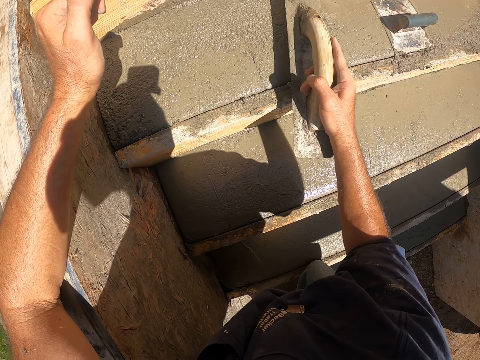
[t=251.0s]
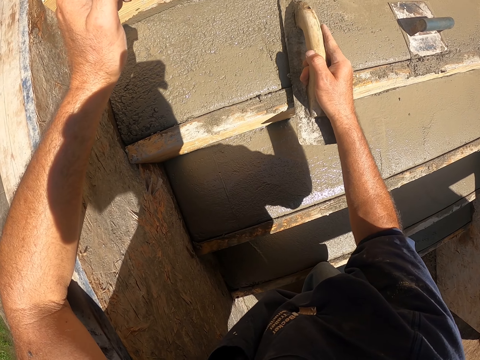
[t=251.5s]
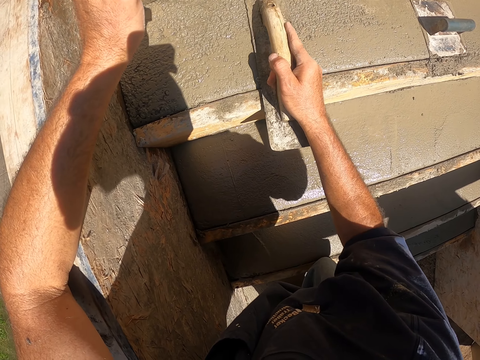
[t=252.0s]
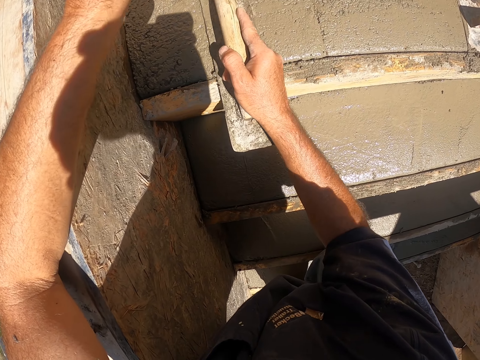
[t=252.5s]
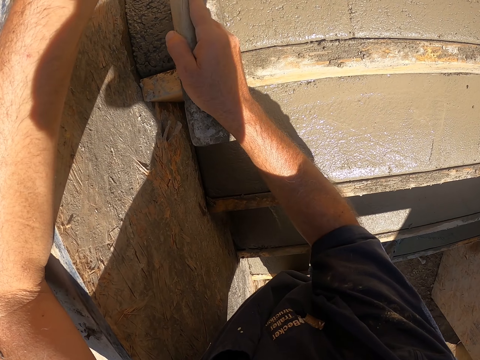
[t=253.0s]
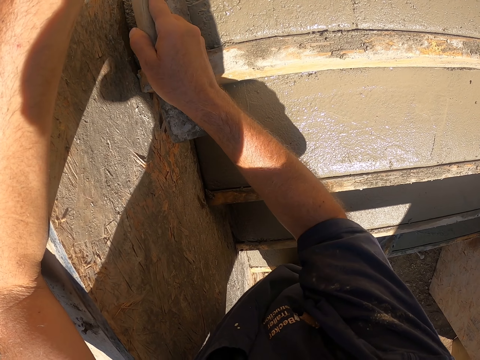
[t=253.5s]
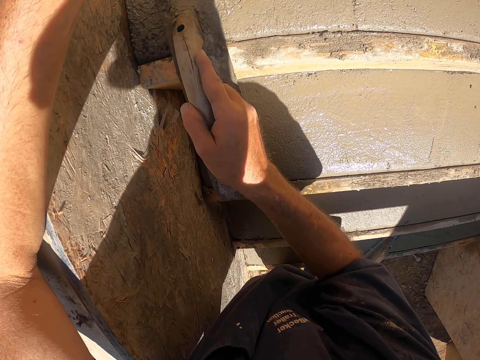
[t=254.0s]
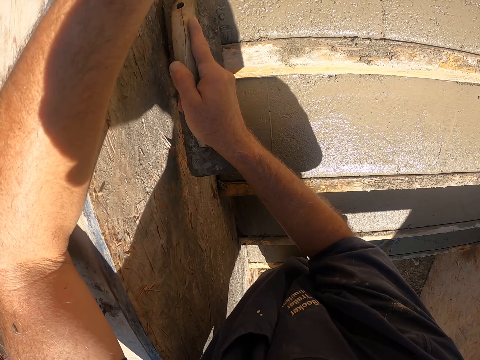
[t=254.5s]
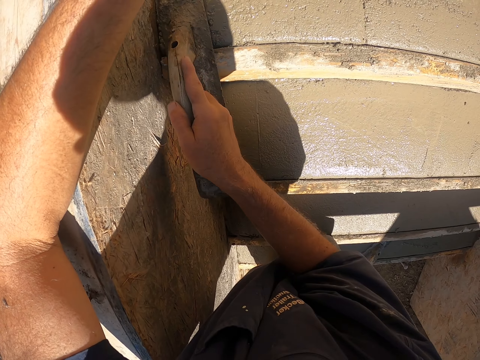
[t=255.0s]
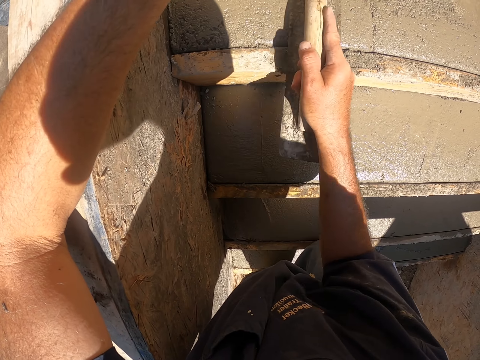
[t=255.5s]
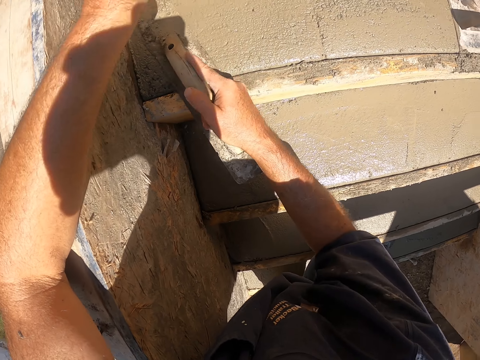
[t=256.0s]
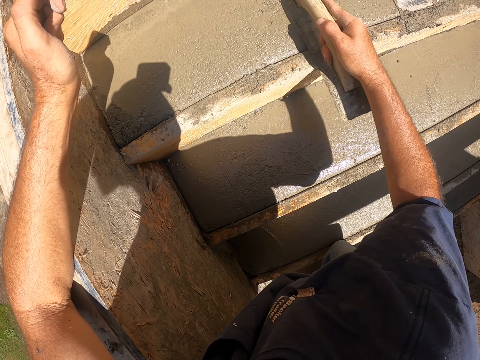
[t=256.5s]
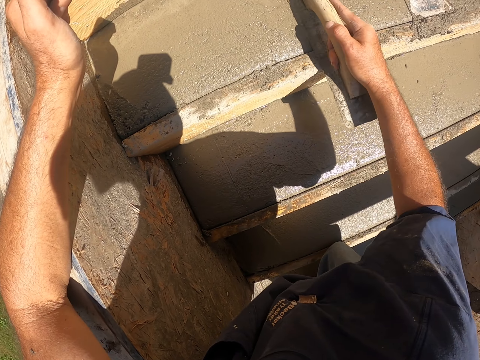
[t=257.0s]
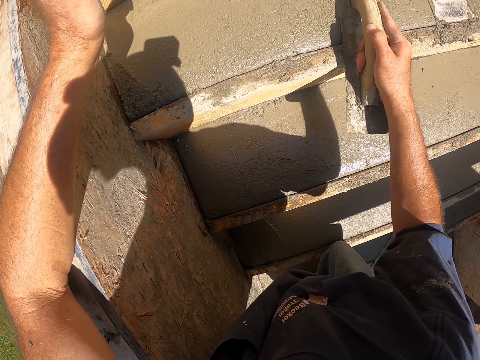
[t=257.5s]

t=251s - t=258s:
The camera wearer picks up the concrete trowel. They plaster the staircase.

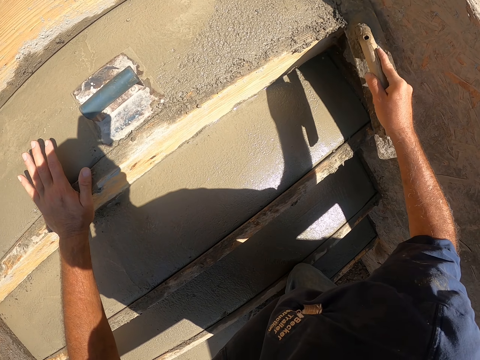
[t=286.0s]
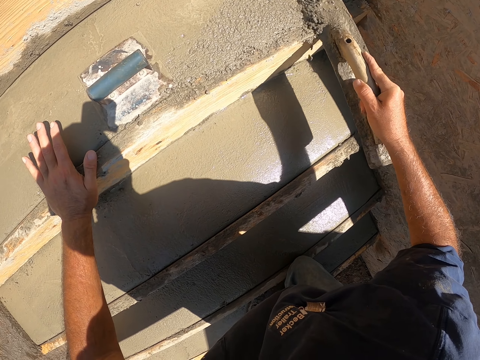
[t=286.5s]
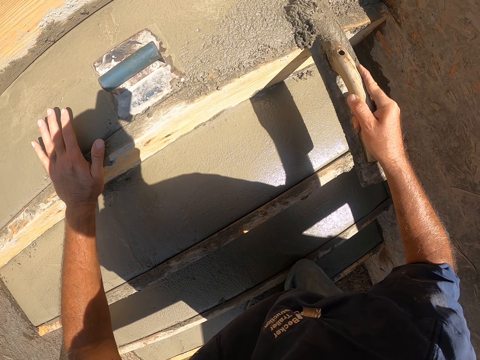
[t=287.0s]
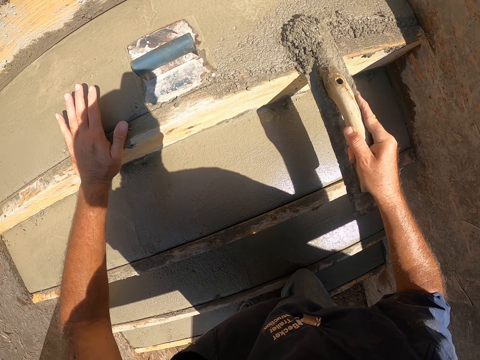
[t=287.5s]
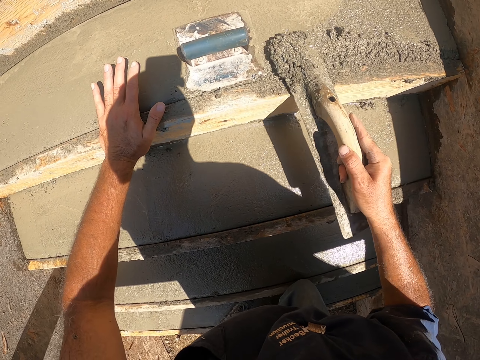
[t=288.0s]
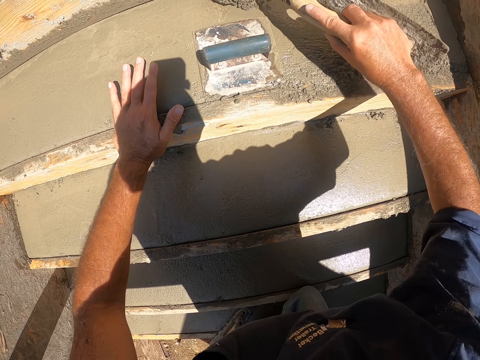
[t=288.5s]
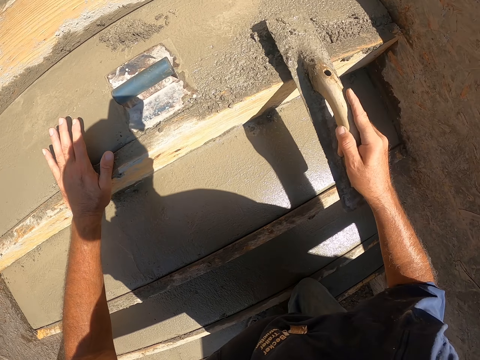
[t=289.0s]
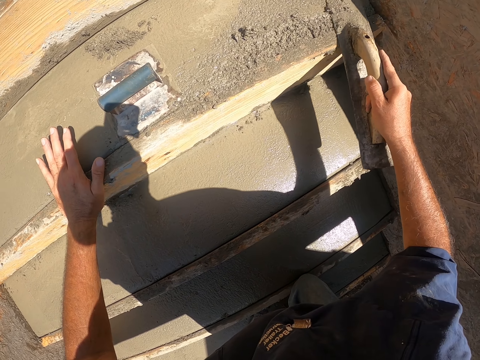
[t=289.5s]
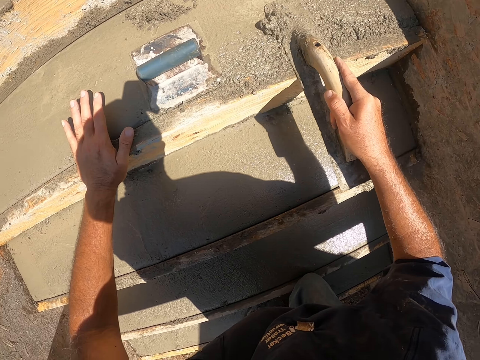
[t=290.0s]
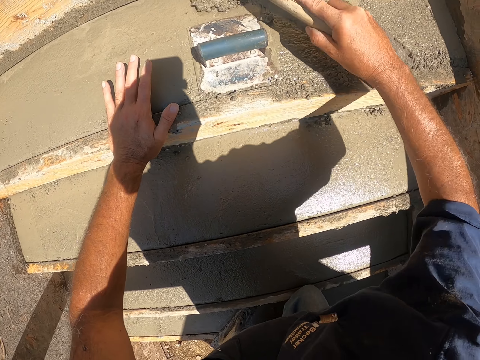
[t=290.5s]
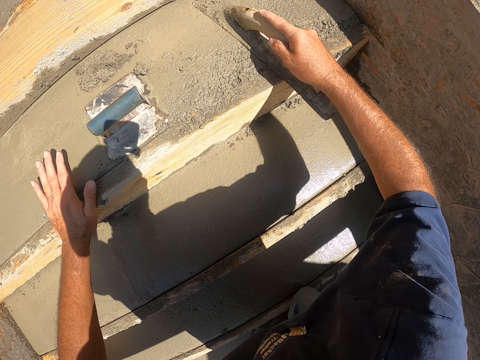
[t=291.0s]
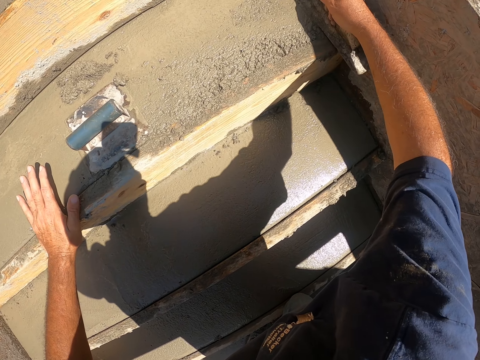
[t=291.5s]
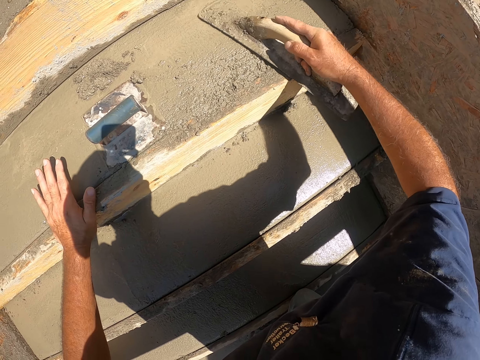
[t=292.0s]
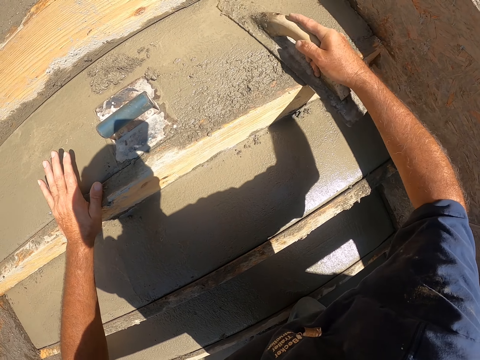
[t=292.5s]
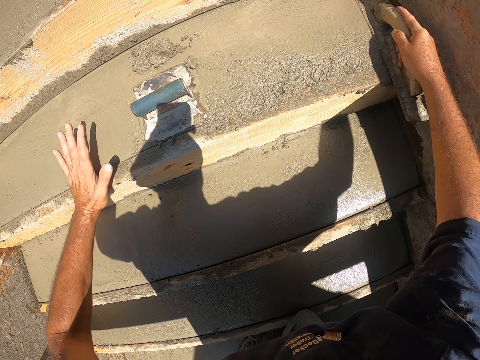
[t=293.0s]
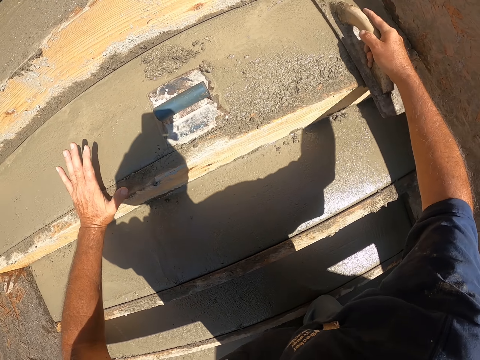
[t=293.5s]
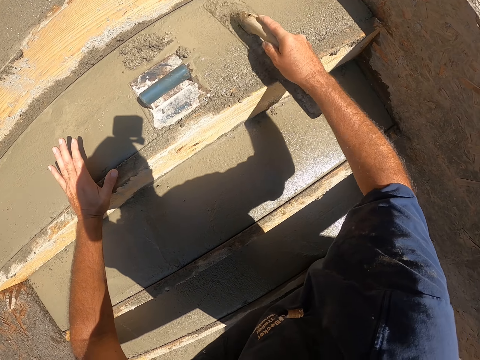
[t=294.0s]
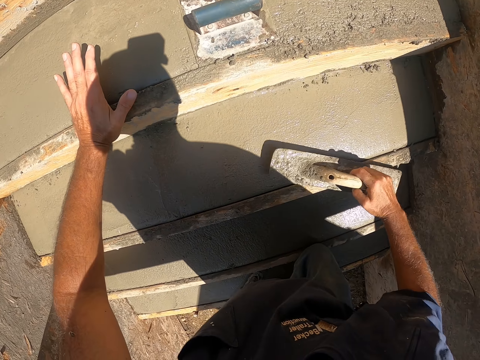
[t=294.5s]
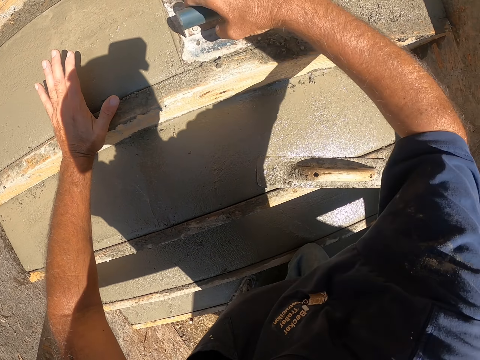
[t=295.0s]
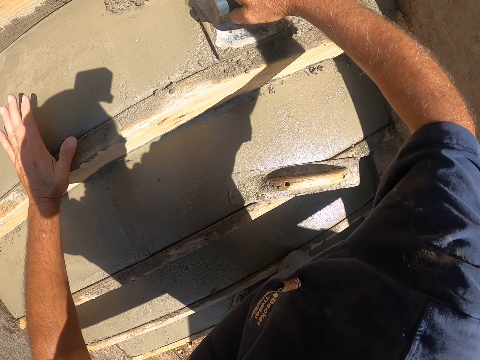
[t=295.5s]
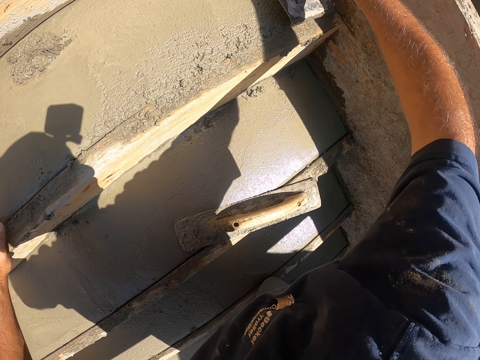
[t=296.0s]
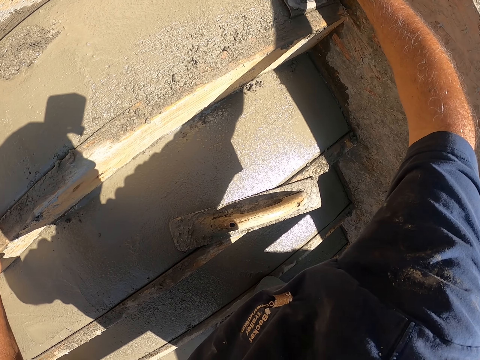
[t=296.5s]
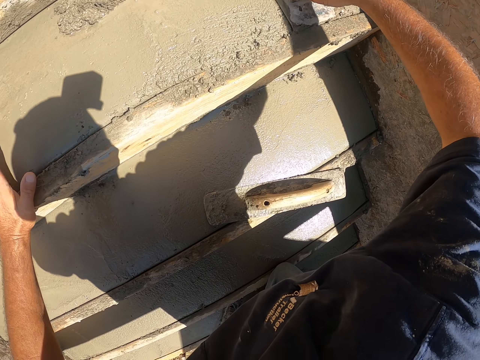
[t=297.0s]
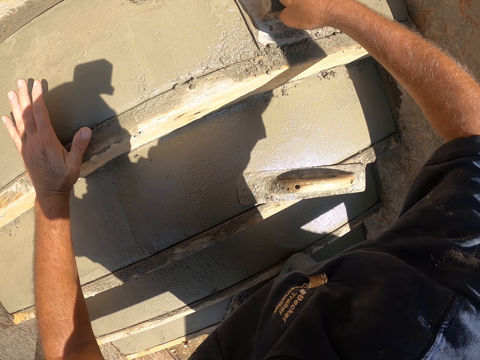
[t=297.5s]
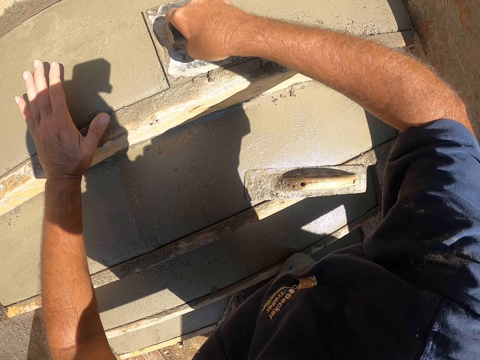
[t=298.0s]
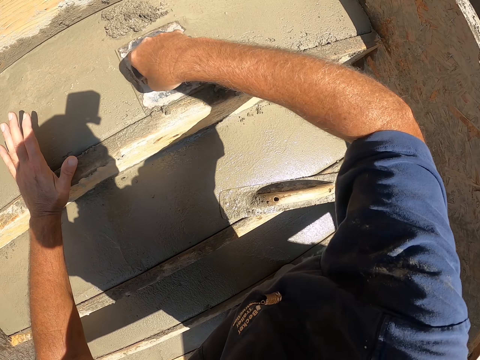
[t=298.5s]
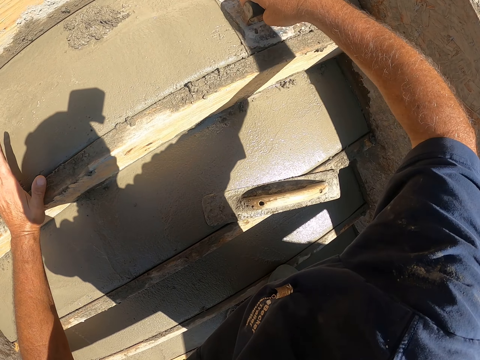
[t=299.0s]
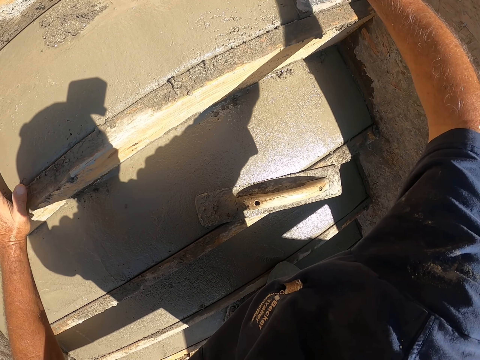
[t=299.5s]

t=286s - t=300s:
The camera wearer scoops concrete with the metal float. They flatten the concrete with the metal float. They place the metal float or wooden trowel aside on the concrete stair. They plaster using a steel trowel. They level the concrete stair with an edger.

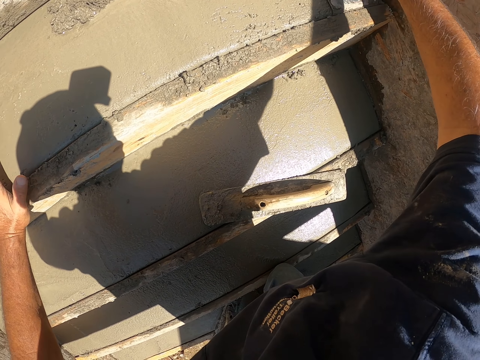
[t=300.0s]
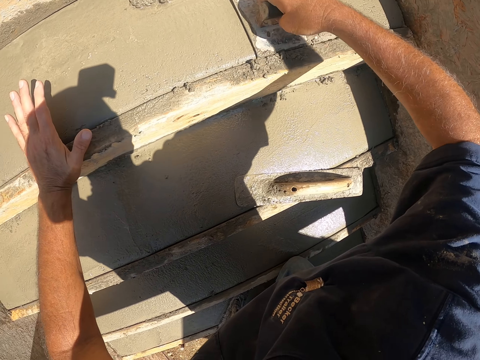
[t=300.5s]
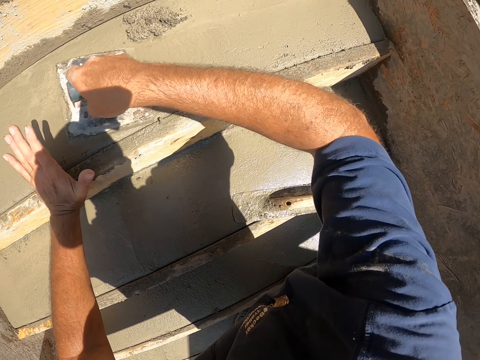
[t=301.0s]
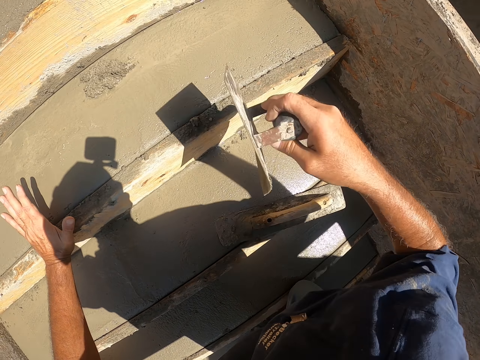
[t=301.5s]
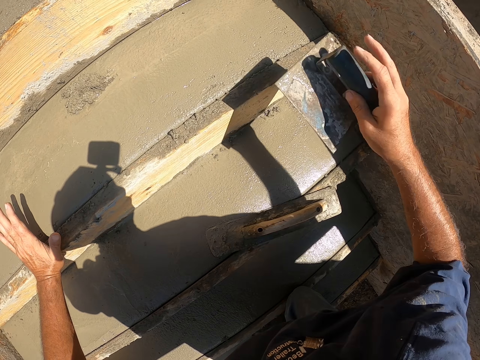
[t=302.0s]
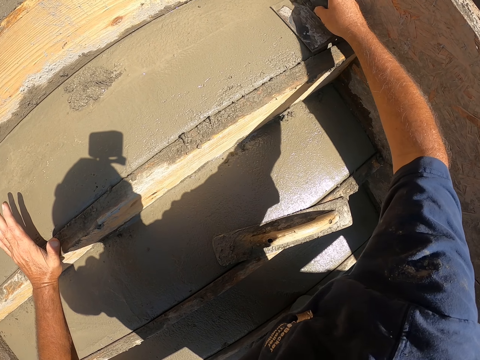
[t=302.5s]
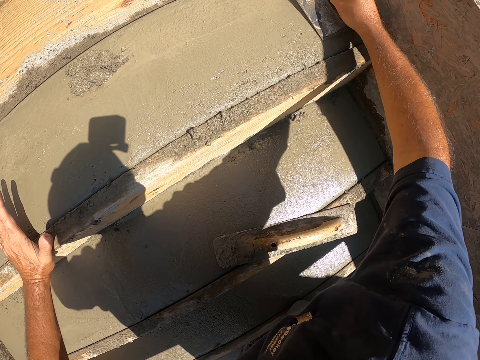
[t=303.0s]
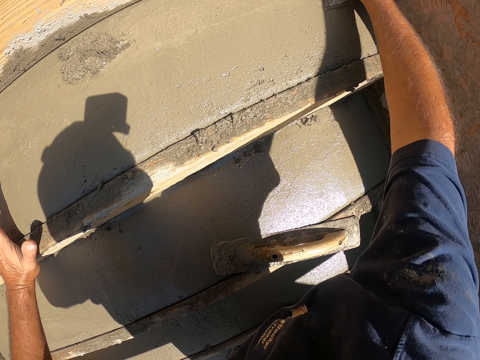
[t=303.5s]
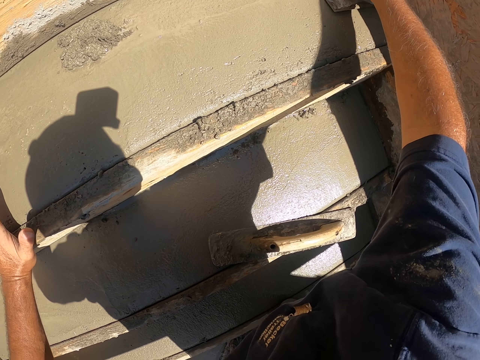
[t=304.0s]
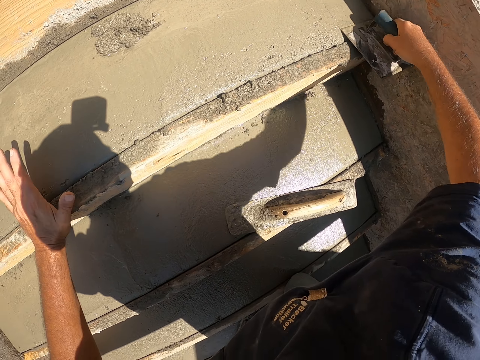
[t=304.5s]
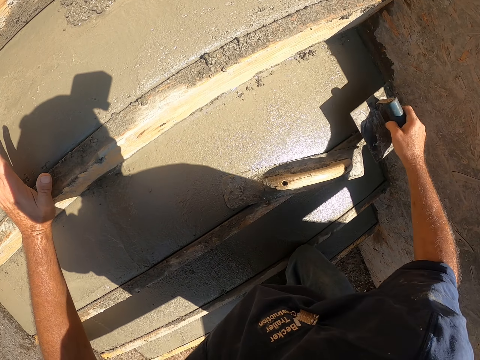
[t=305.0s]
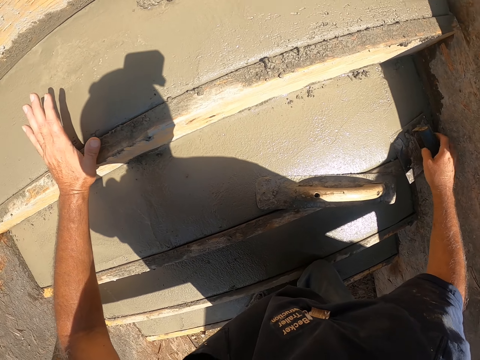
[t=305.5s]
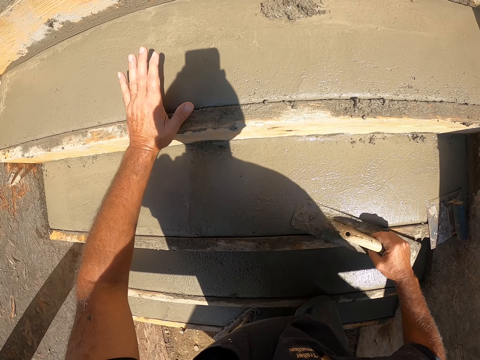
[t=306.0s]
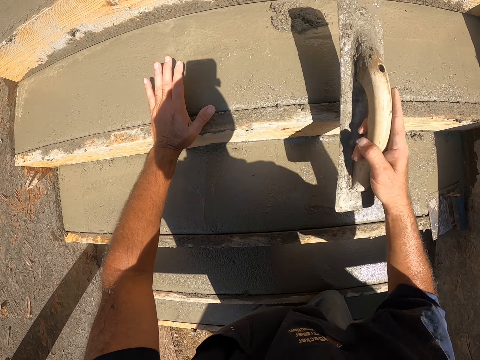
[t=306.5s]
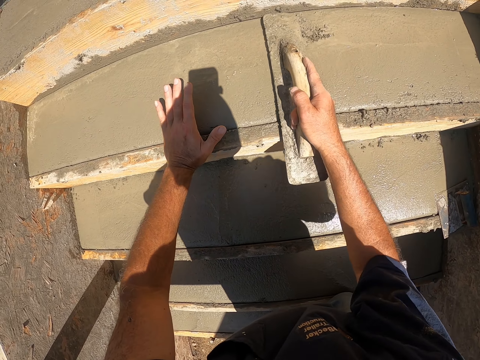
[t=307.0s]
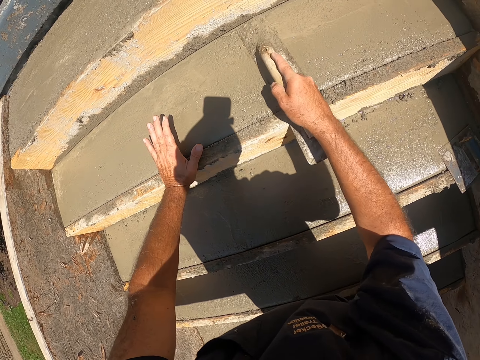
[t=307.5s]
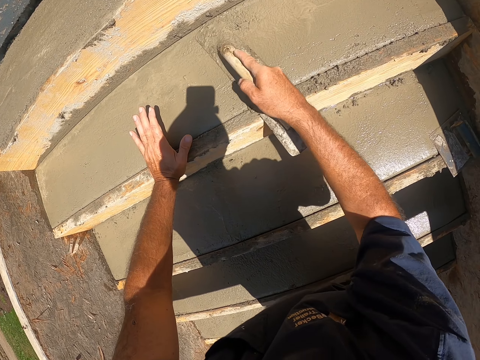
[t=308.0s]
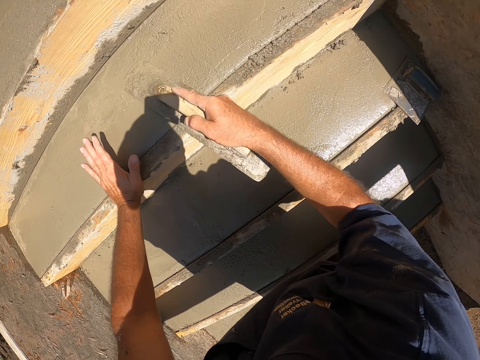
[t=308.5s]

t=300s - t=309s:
The camera wearer puts the steel trowel aside. They pick up a wooden trowel. They plaster.
